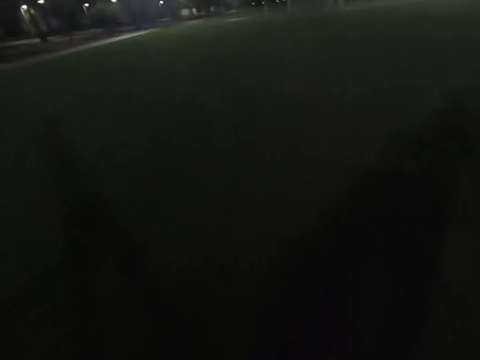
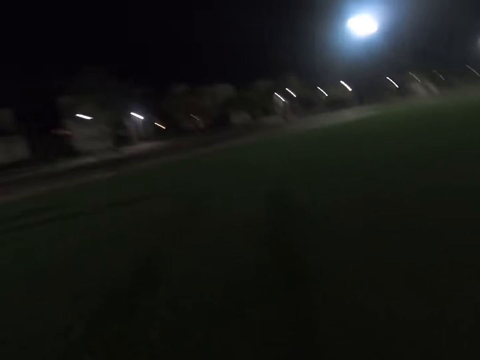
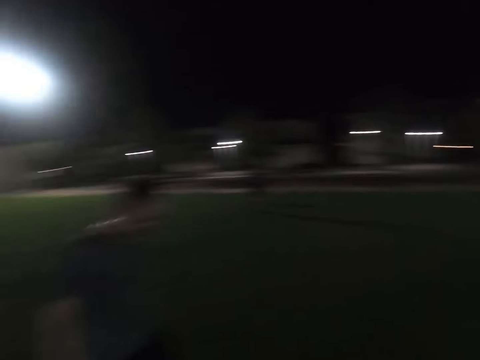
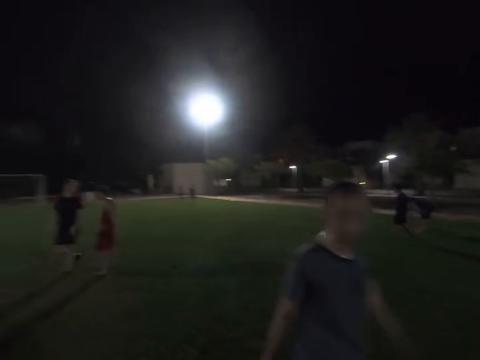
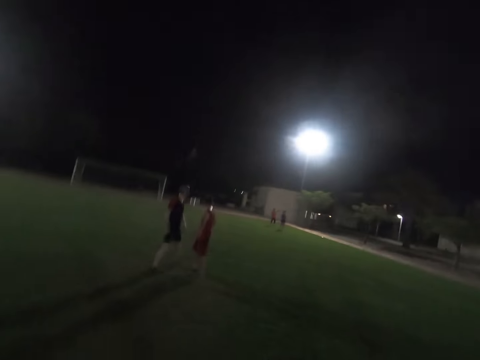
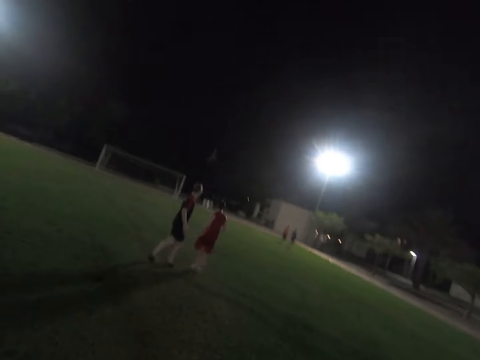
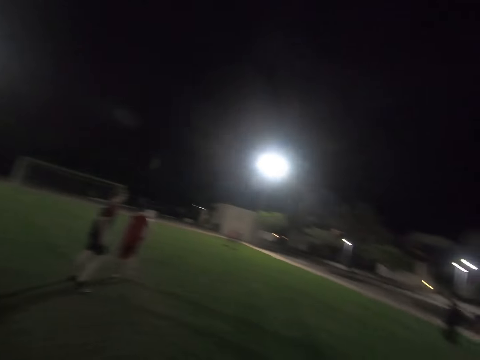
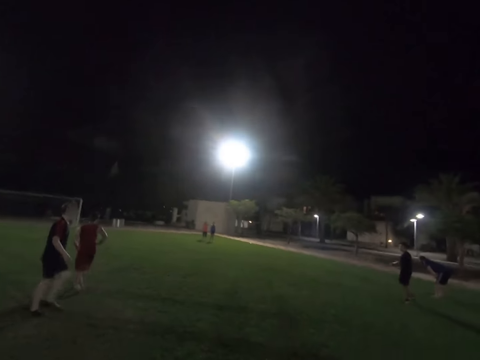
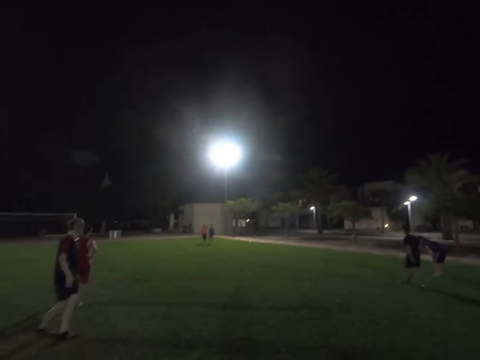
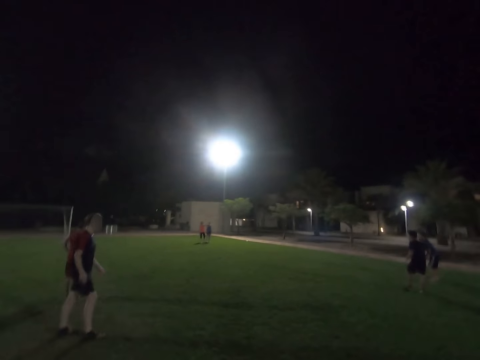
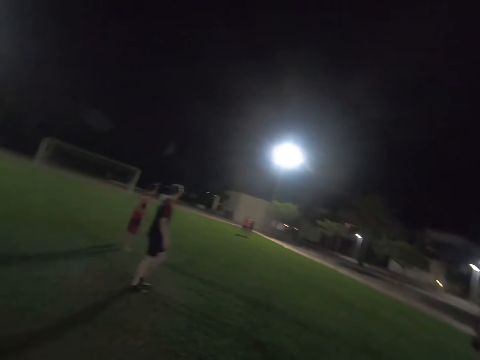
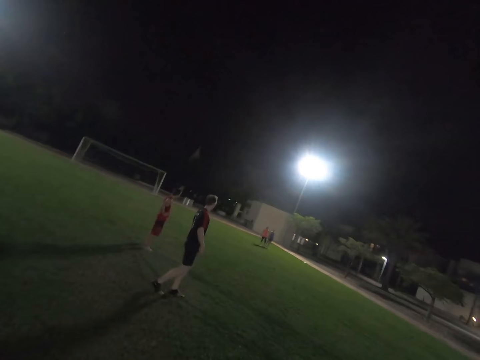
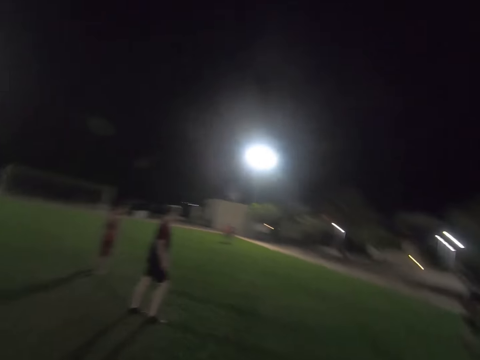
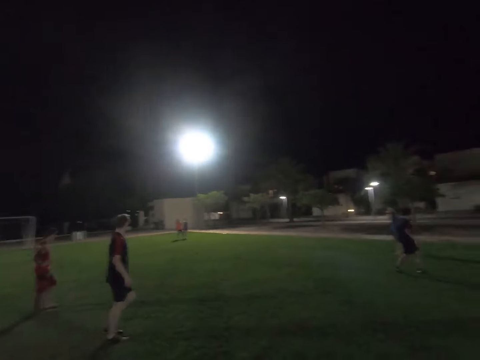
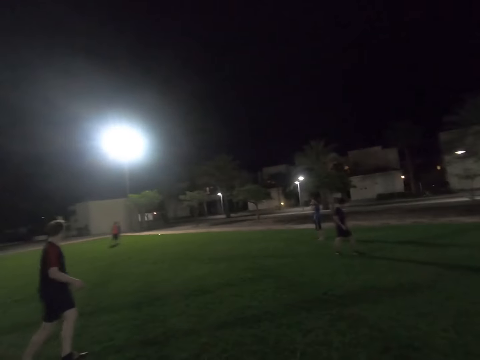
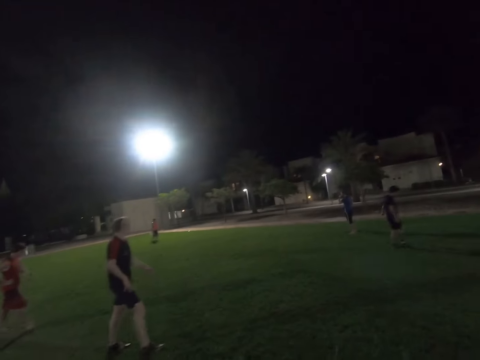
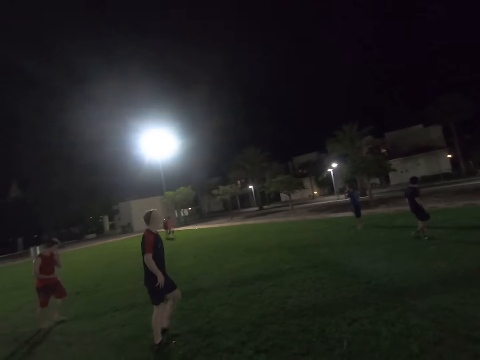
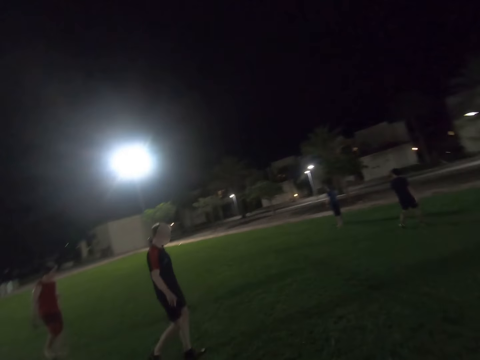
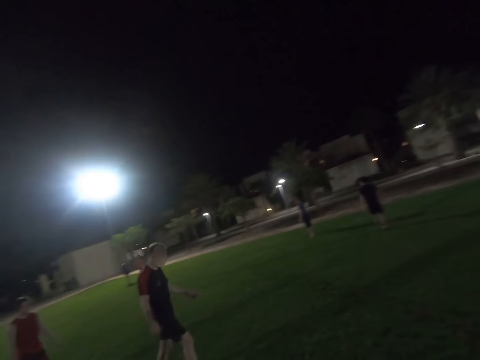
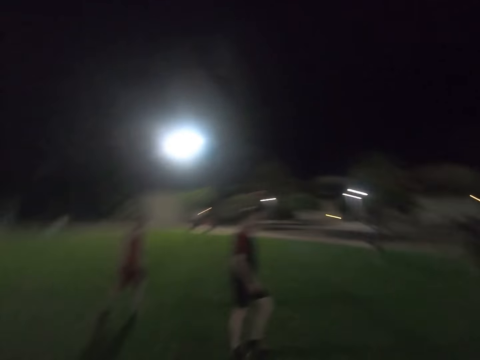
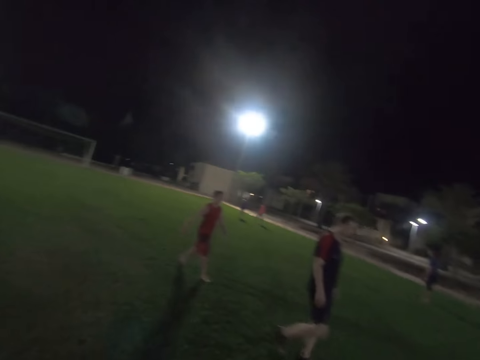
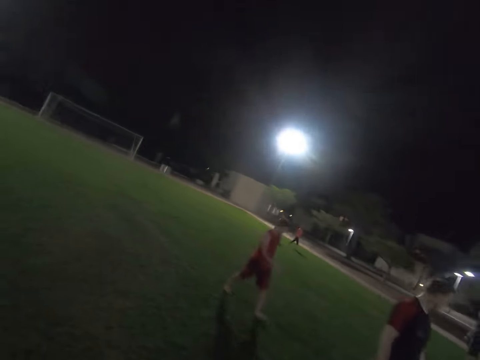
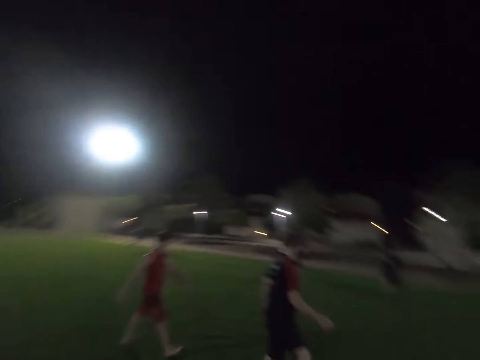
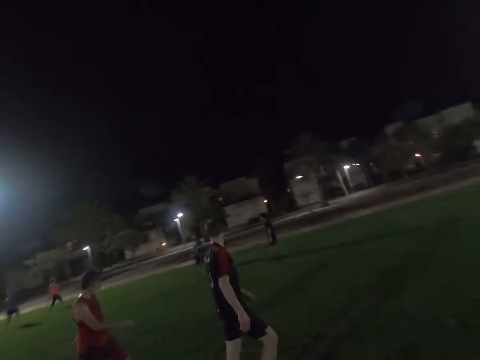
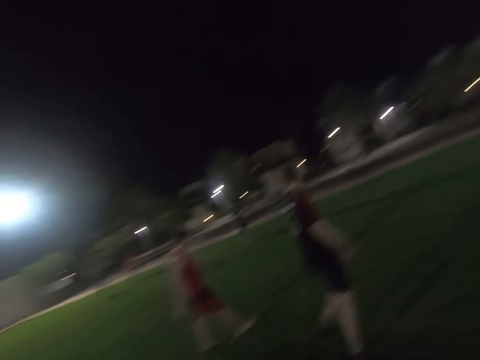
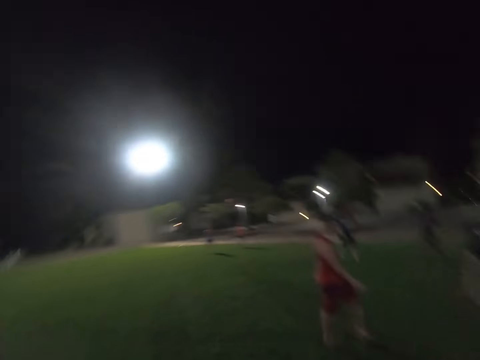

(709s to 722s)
A man walks around the field. Another man walks around the field.

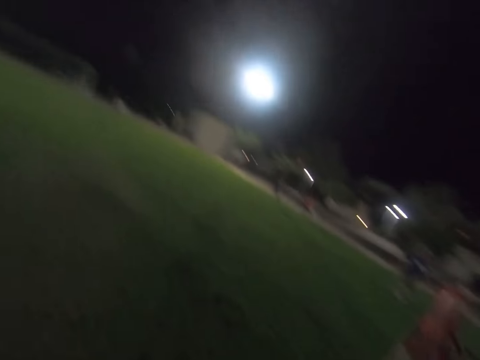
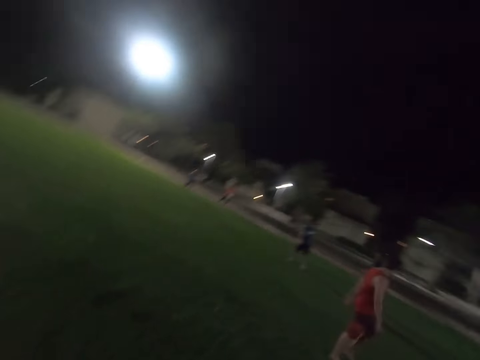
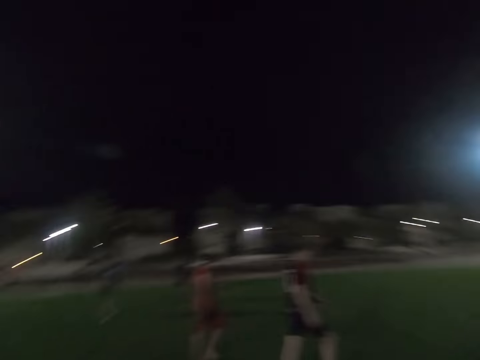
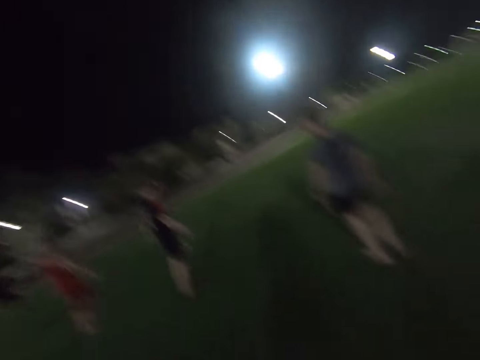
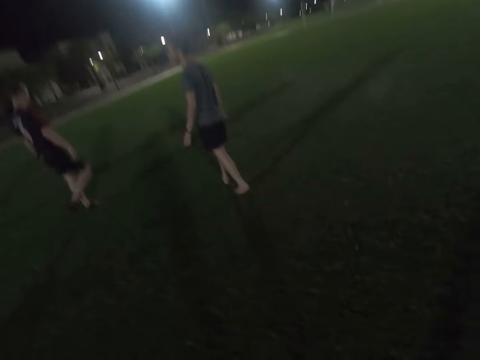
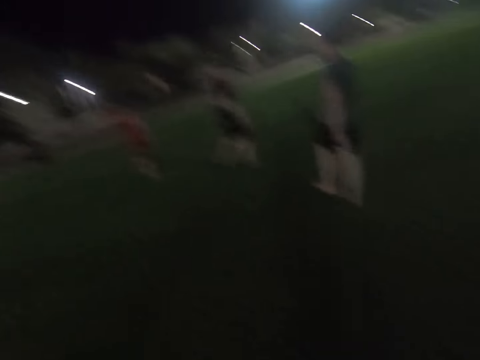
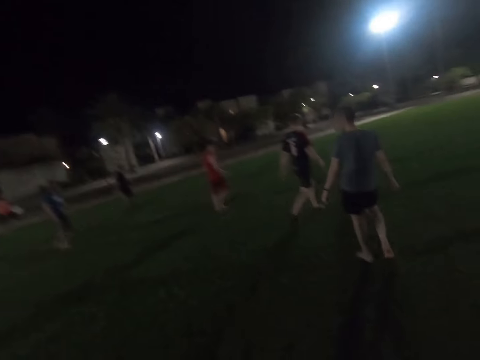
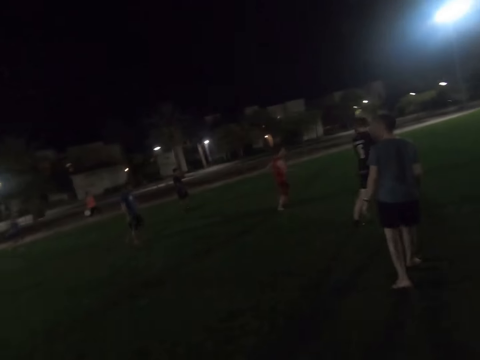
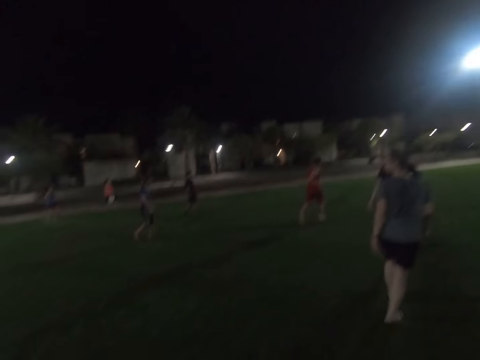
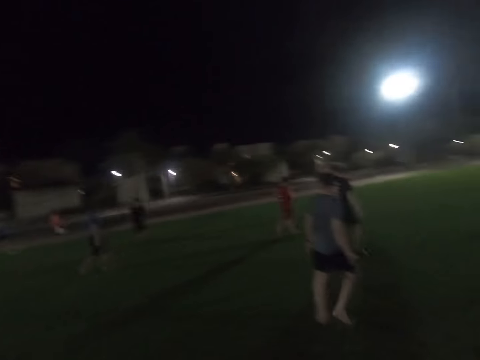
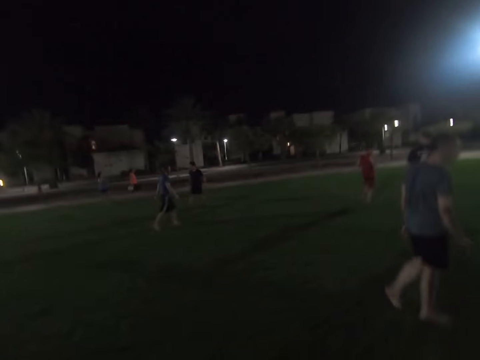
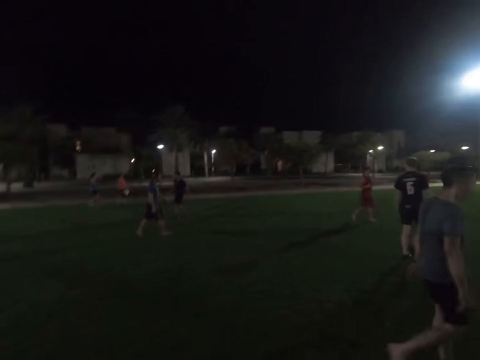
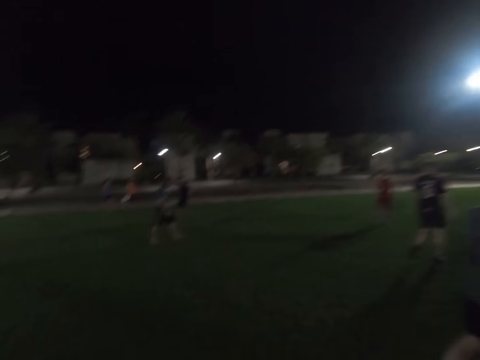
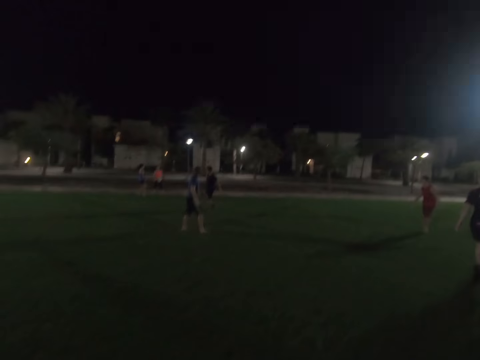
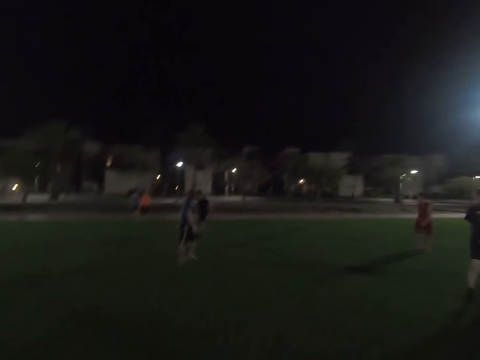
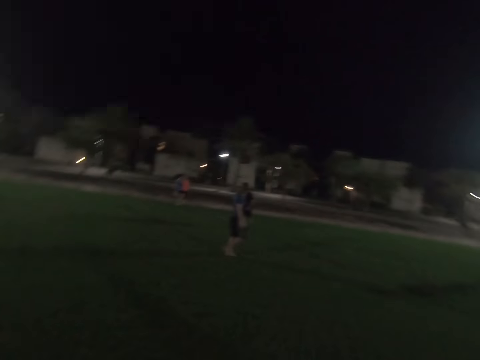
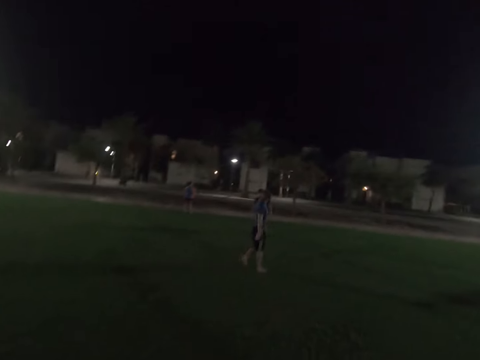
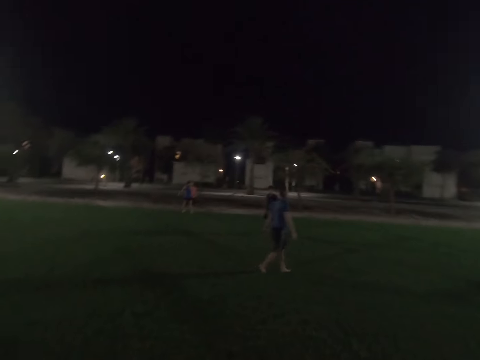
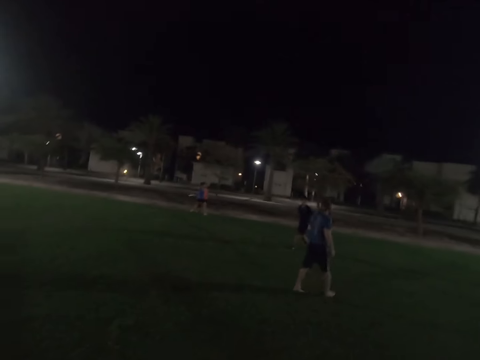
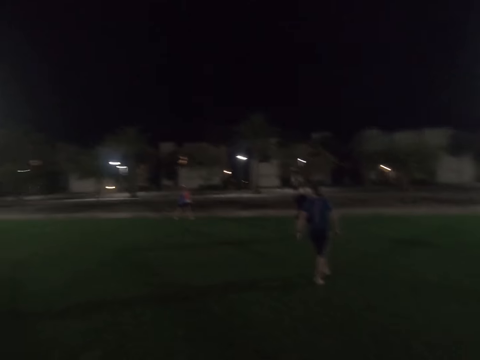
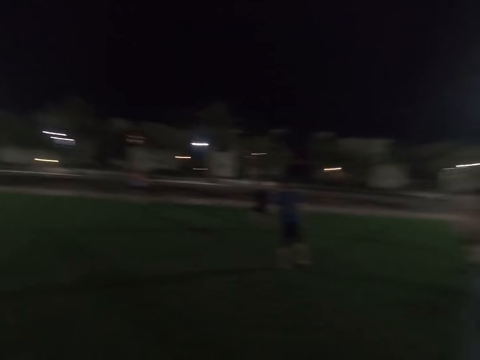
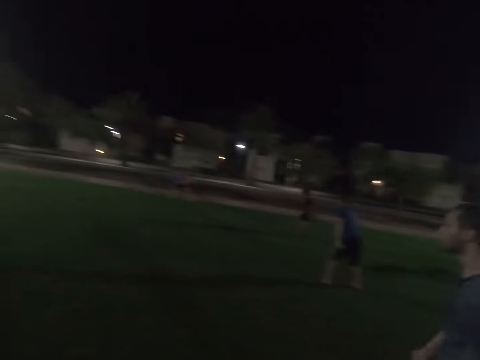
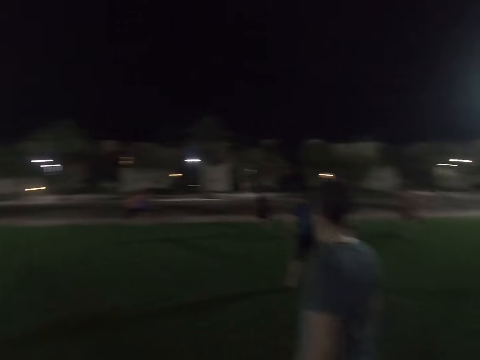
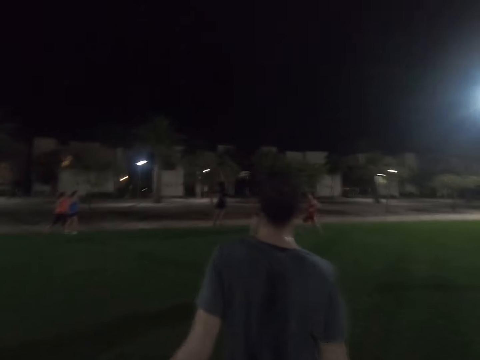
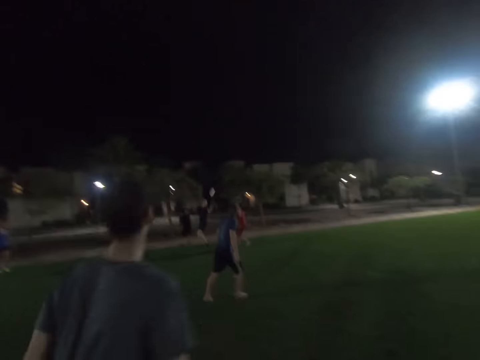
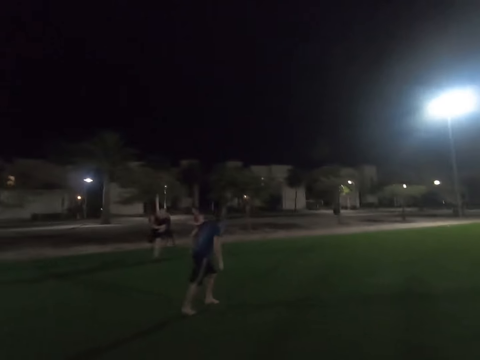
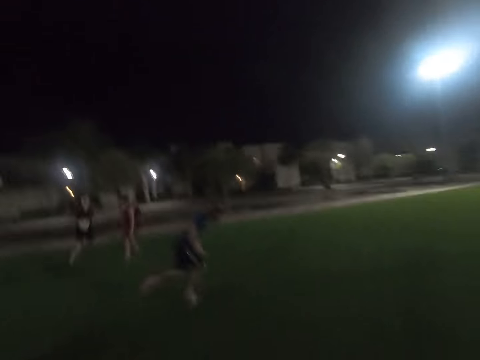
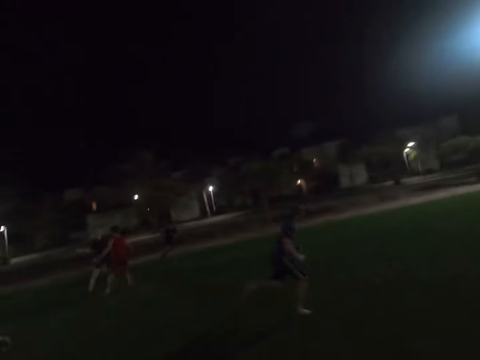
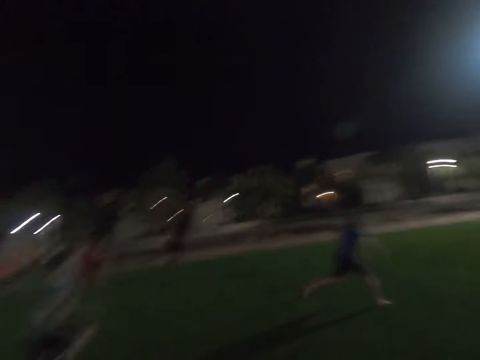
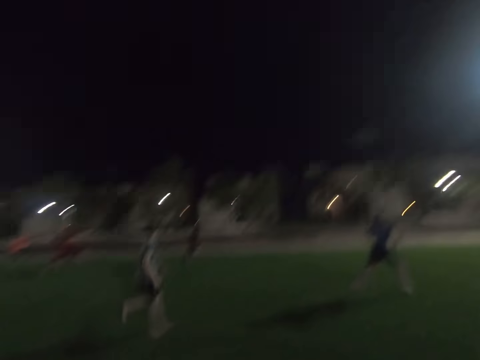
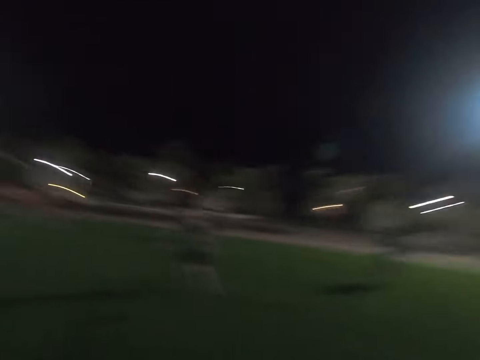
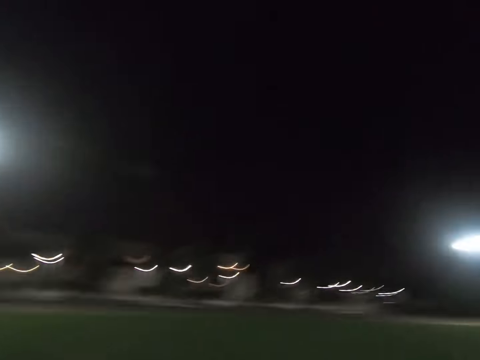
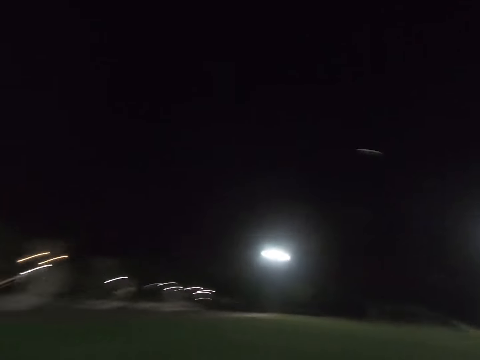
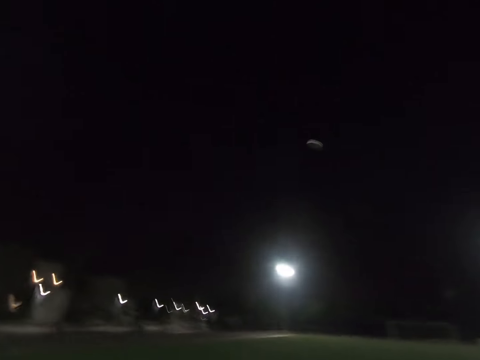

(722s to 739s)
A man walks around the field. A woman catches the frisbee. The woman throws the frisbee. Another man walks around the field. A man catches the frisbee. The first man runs around the field. The camera wearer runs across the field.
